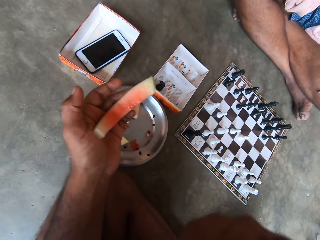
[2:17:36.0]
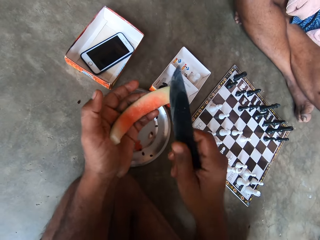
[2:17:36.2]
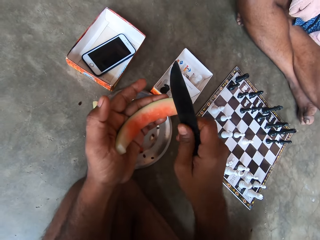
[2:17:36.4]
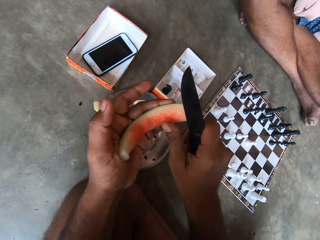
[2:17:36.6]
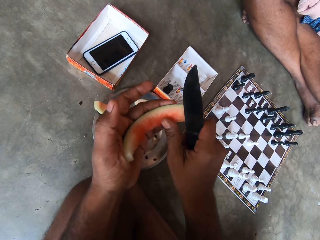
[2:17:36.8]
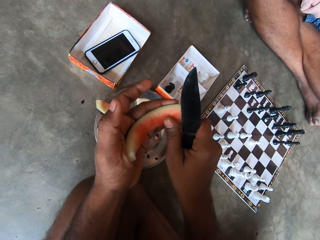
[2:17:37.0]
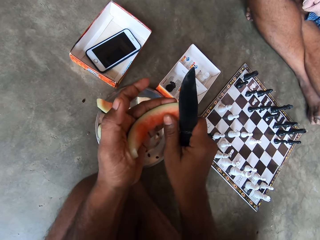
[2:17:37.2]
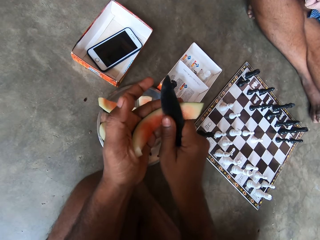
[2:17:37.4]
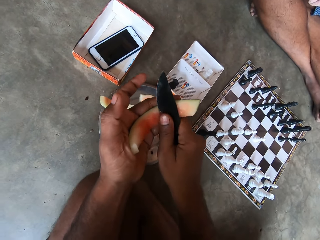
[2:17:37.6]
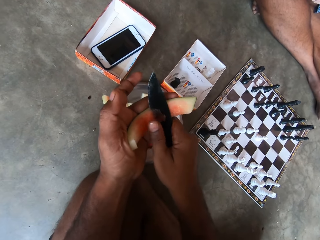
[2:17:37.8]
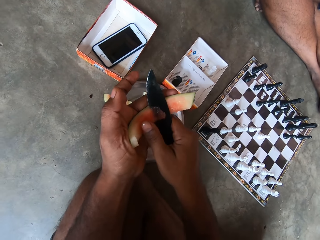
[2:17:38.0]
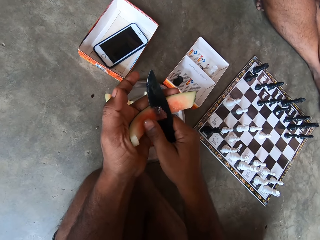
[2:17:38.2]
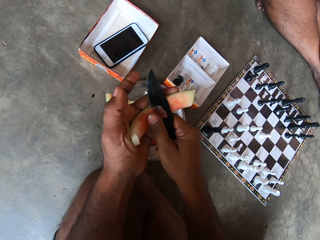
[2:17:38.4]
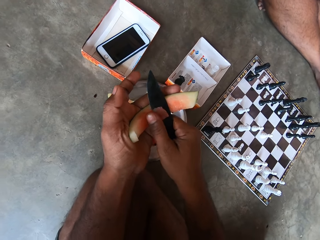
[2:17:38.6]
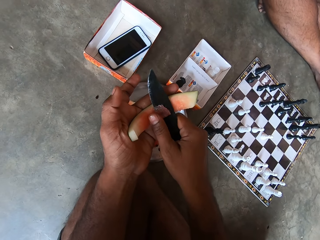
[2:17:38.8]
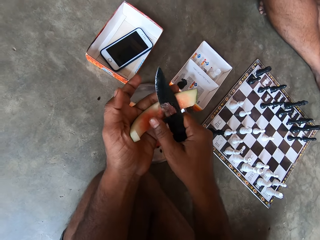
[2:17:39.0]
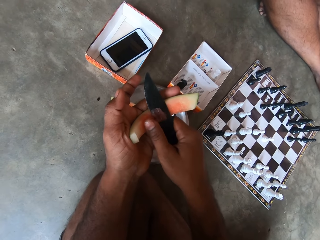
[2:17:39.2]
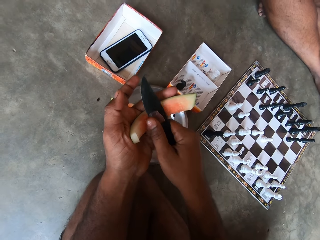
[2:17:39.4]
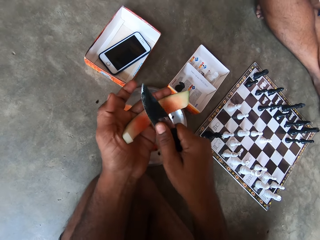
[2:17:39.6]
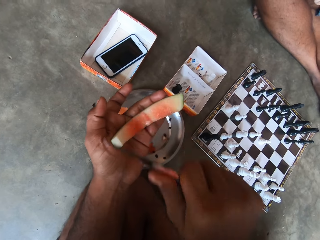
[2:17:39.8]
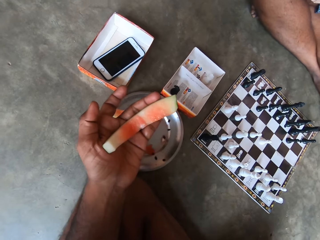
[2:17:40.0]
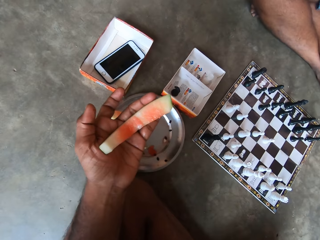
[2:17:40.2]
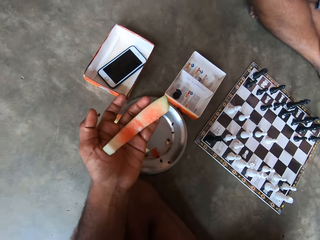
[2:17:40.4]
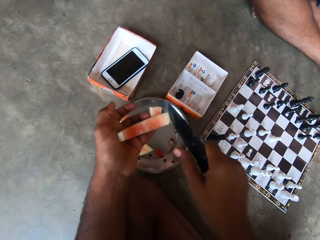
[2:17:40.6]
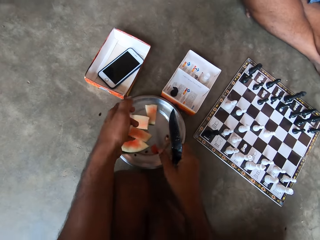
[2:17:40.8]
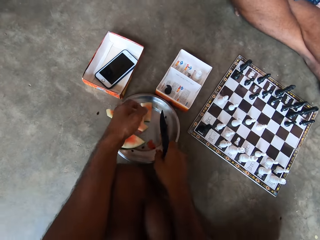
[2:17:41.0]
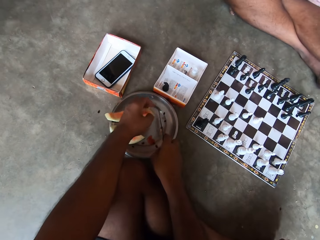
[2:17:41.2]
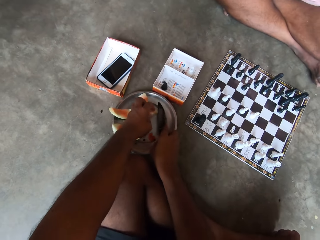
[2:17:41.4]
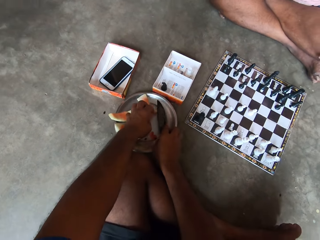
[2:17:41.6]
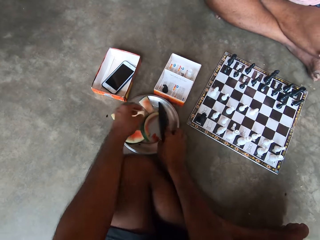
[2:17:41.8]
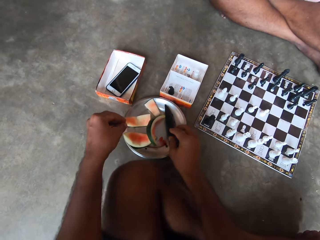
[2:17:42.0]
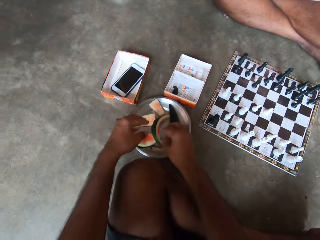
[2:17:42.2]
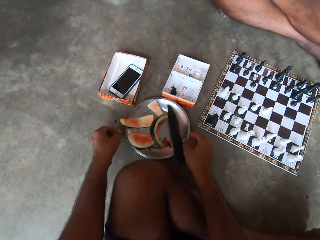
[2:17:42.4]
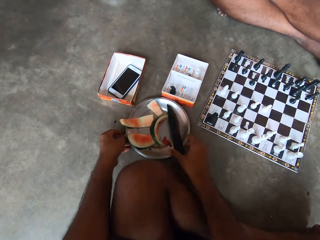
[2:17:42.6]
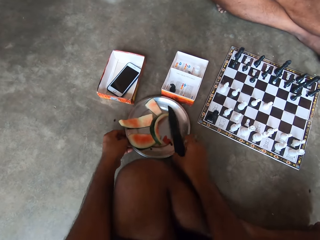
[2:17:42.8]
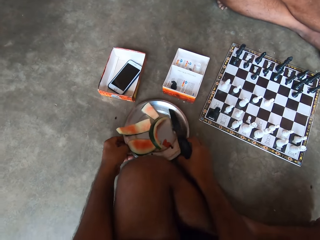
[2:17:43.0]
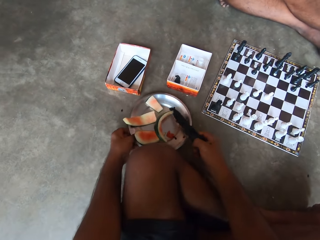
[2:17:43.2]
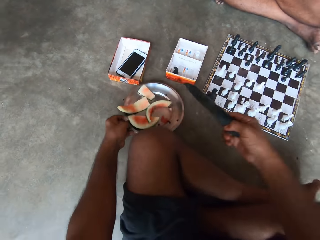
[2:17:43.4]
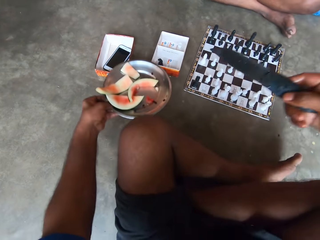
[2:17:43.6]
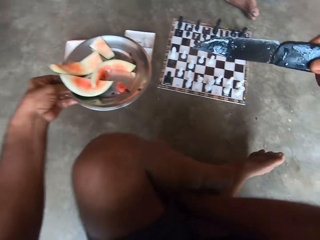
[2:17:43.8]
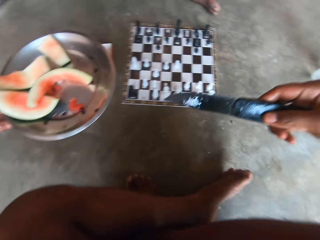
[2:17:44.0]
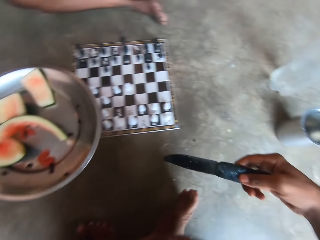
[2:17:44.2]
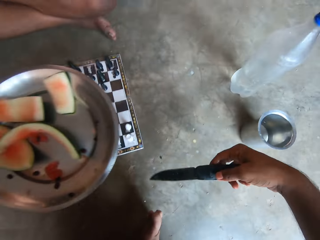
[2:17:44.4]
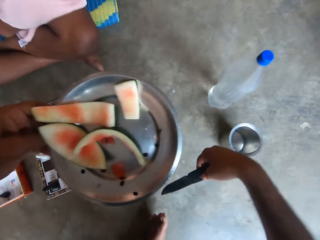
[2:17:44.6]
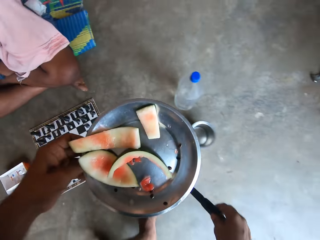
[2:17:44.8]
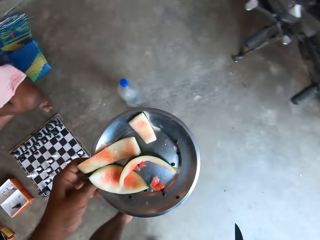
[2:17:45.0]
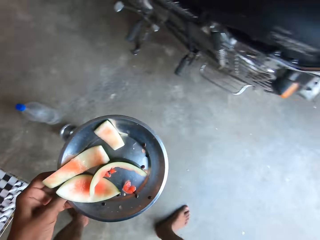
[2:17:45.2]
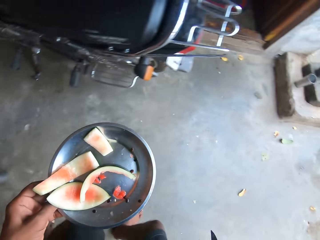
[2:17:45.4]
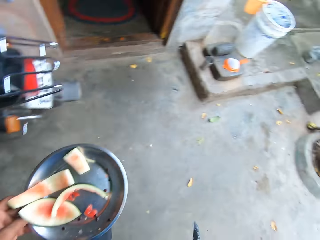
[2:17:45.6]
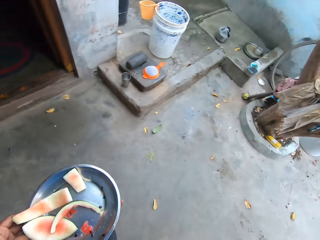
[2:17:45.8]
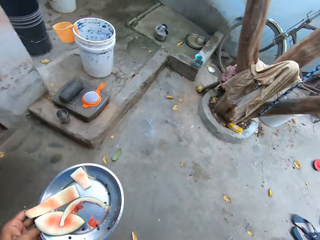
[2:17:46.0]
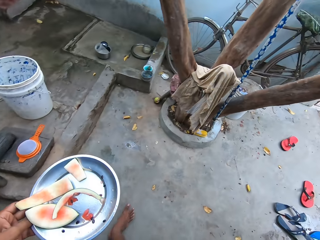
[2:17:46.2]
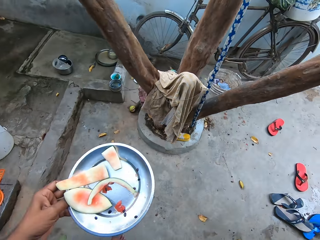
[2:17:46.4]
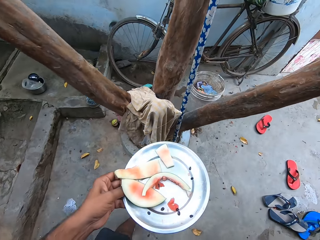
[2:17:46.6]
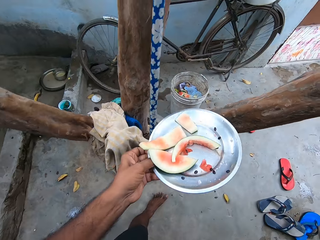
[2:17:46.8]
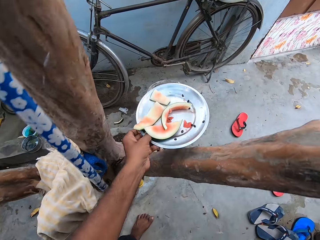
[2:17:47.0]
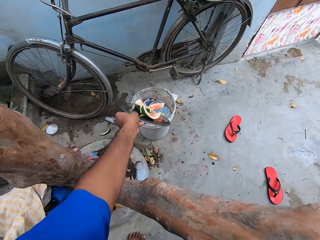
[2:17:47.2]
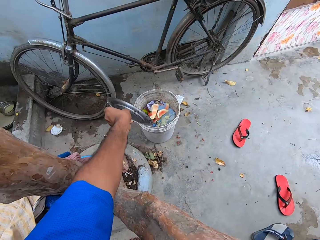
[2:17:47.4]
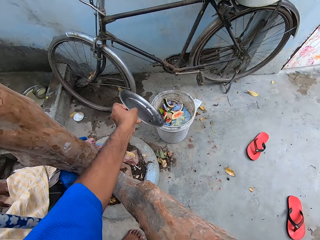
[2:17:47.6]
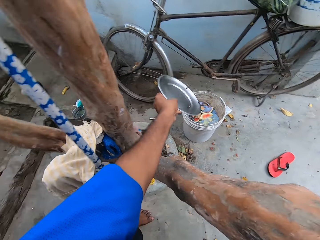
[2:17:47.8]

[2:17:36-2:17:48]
The camera wearer slices the watermelon with the knife. He eats the sliced watermelon. He drops the watermelon peel into the plate. He drops the knife into the plate. He picks up the knife. He carries the plate and the knife from the floor with his two hands. He picks up the plate. He stands to his feet. He walks away from the chess board.

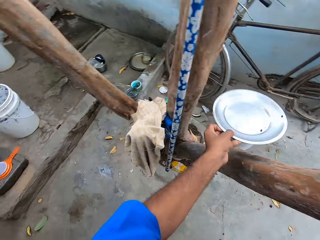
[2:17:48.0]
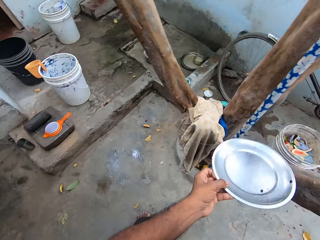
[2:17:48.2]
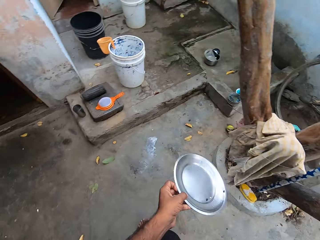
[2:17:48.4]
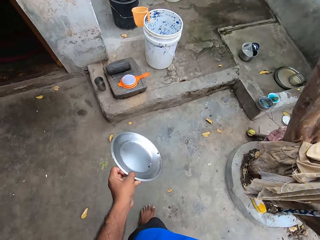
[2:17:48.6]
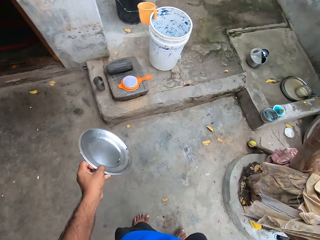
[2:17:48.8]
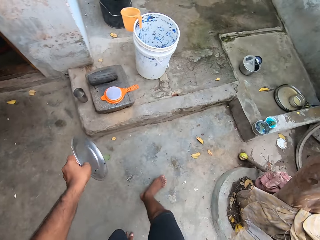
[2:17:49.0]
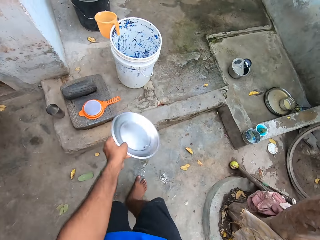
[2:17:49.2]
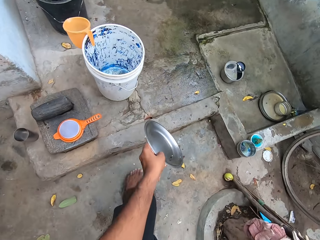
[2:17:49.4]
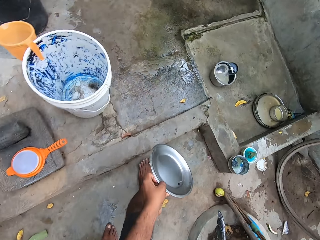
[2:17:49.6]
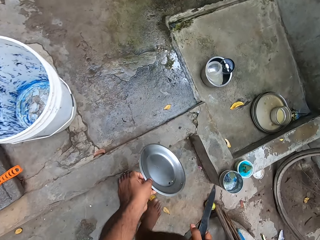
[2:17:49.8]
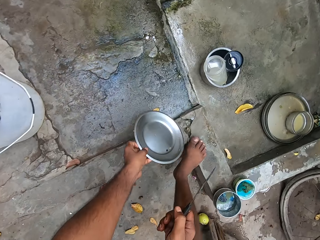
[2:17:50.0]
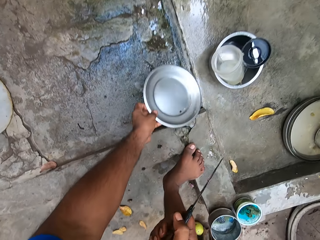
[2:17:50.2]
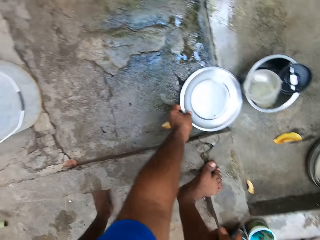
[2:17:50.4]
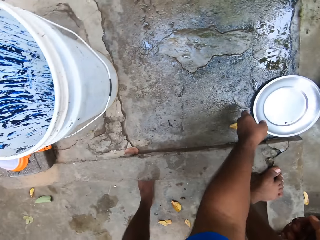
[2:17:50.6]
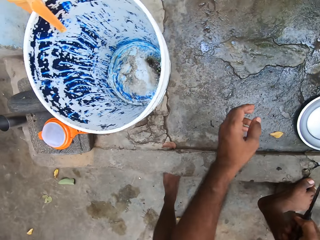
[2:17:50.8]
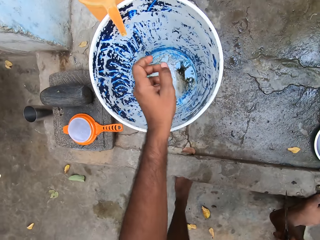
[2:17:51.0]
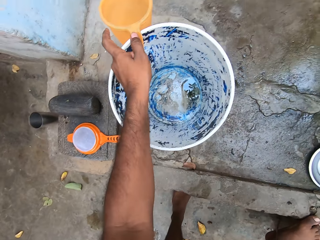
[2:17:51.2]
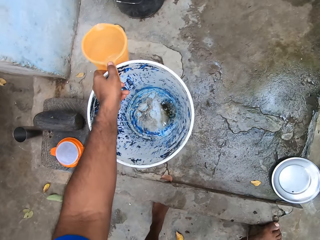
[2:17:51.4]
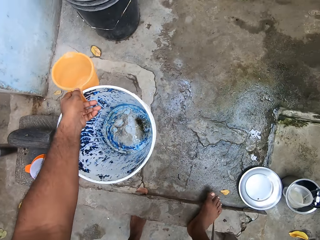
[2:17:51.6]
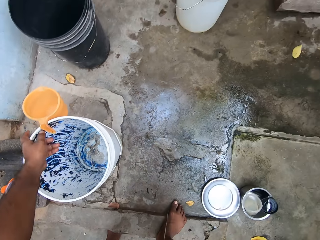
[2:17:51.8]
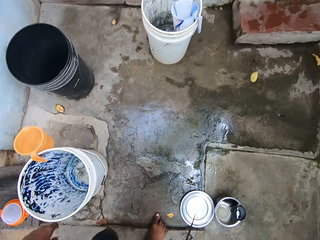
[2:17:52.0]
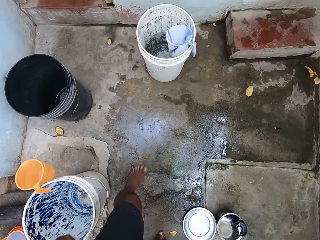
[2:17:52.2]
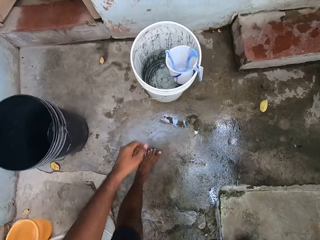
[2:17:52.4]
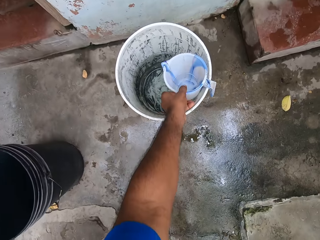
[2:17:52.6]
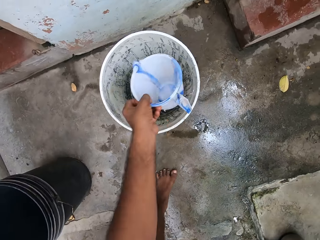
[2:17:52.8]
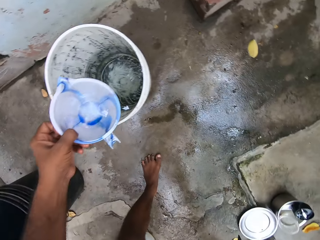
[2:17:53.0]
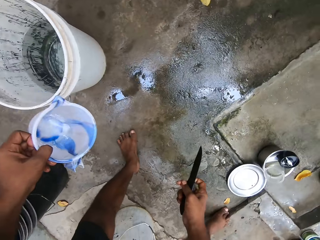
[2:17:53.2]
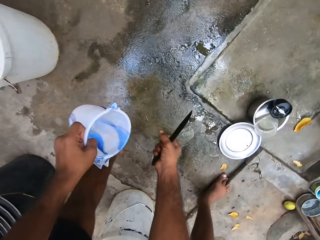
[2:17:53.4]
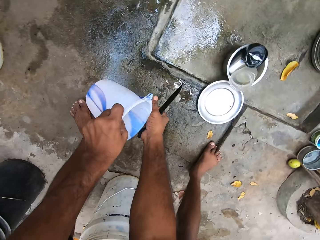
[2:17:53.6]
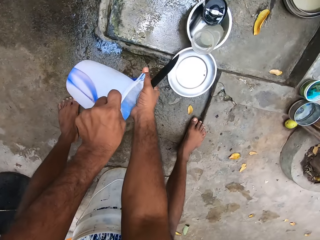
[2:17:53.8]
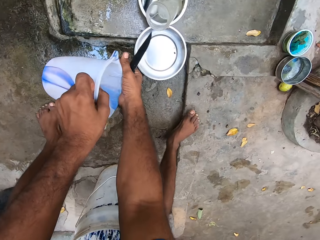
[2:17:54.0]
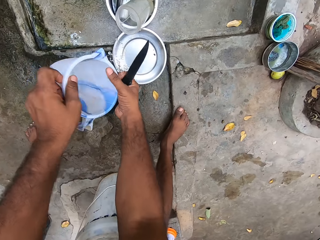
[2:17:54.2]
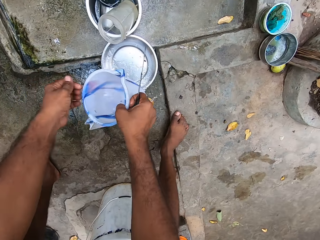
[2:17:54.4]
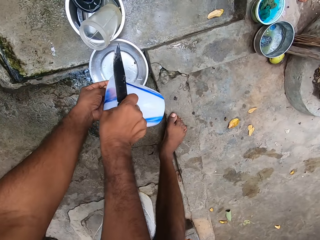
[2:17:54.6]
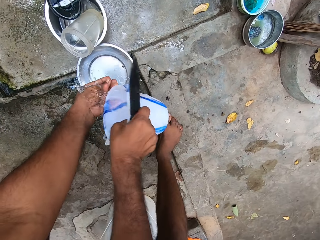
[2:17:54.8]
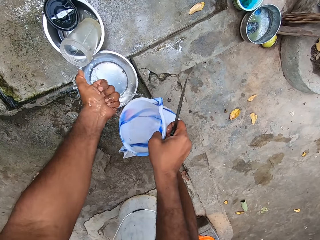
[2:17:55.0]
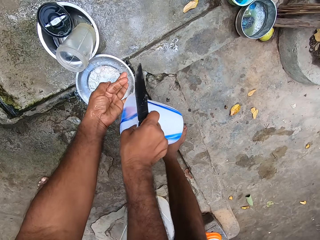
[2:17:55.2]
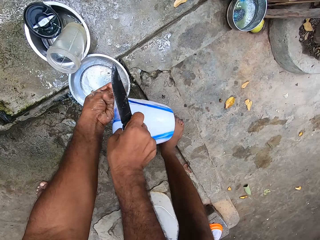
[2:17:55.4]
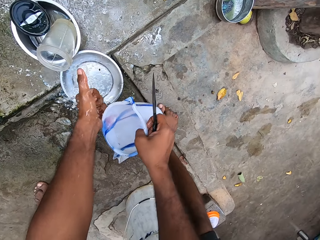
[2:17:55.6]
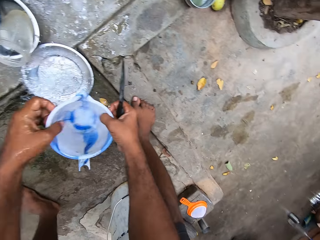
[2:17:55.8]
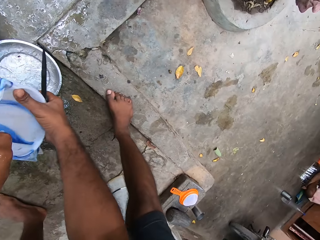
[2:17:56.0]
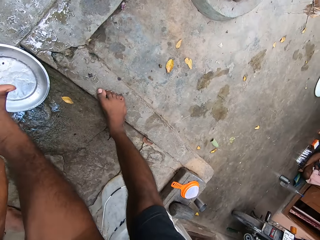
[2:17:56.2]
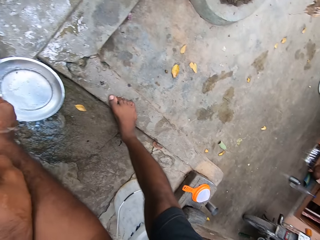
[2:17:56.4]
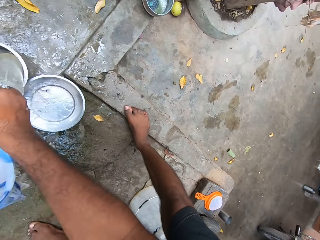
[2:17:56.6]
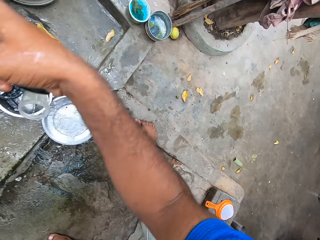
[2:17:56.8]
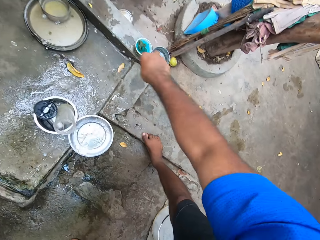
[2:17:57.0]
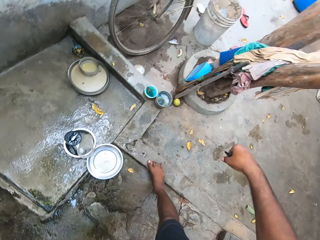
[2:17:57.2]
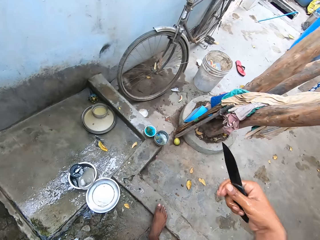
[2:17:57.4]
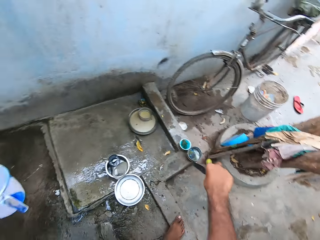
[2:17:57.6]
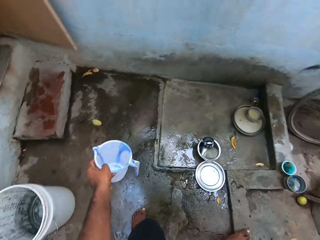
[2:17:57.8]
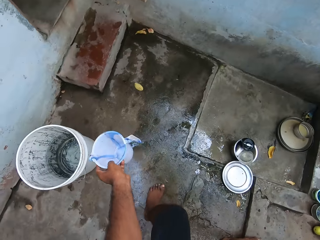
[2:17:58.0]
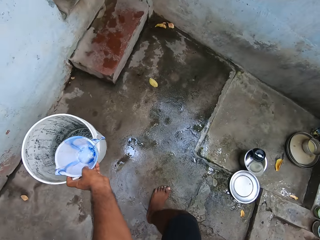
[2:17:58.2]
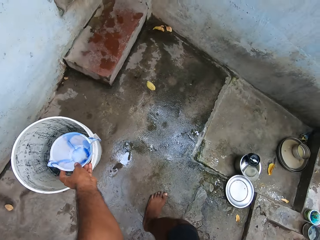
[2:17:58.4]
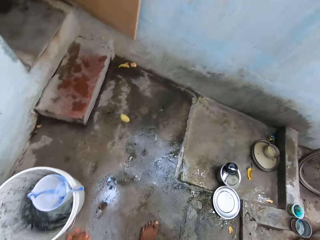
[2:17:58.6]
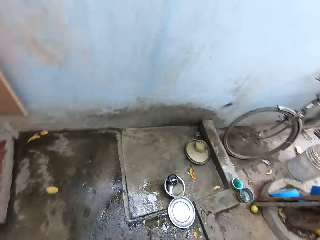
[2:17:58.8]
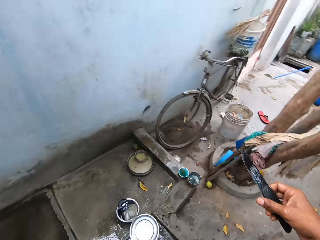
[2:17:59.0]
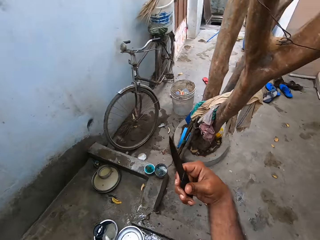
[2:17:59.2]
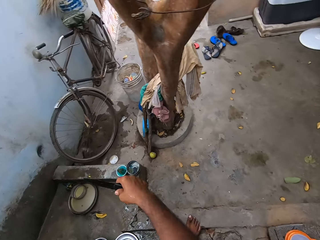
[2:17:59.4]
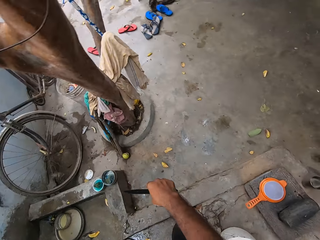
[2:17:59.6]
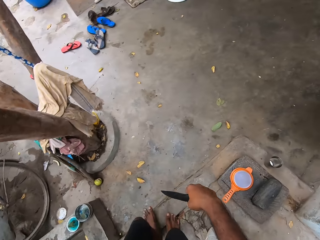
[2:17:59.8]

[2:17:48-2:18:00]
The camera wearer throws the watermelon peels into a waste bin outside the house. He walks towards a bucket outside the house. He drops the plate on the floor. He attempts grabbing a cup of water. He moves to another bucket. He grabs a cup hanging on the edge of the bucket. He washes the knife in his right hand with water into the plate on the ground. He washes his hands with water into the plate on the ground. He returns the cup to the edge of the bucket.
